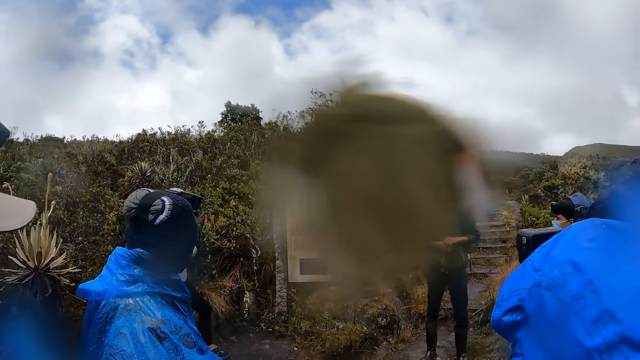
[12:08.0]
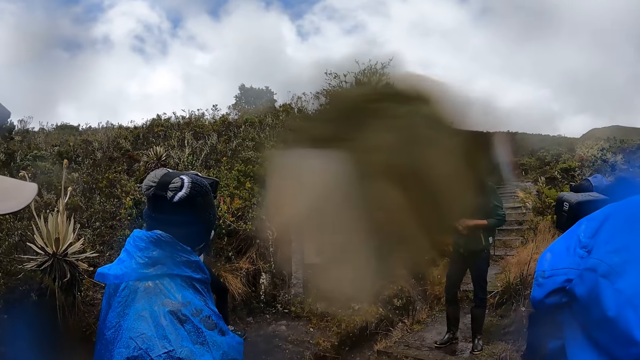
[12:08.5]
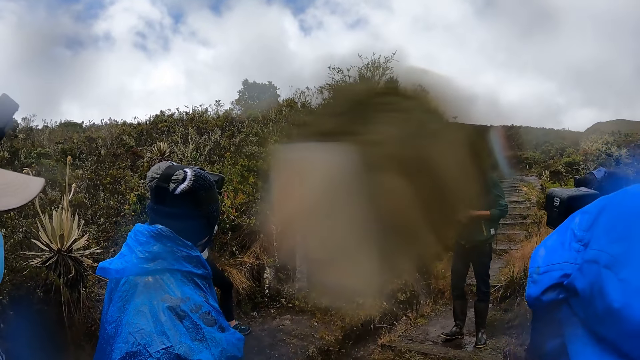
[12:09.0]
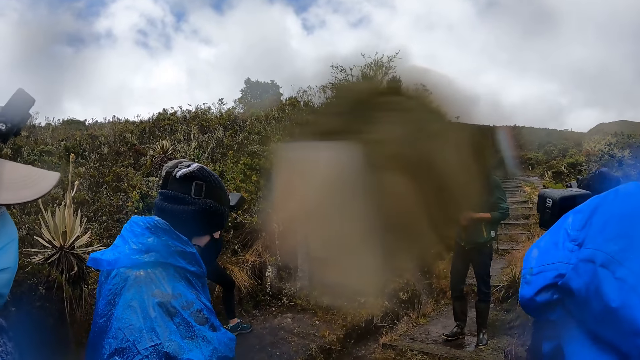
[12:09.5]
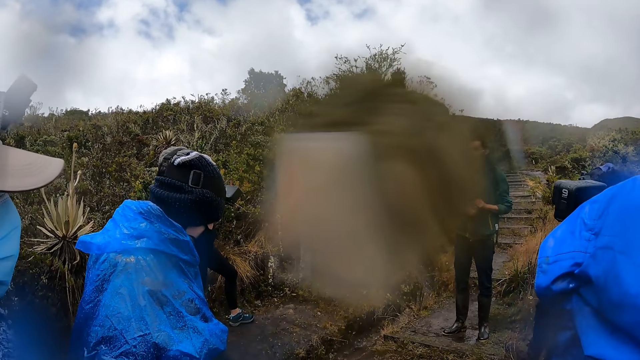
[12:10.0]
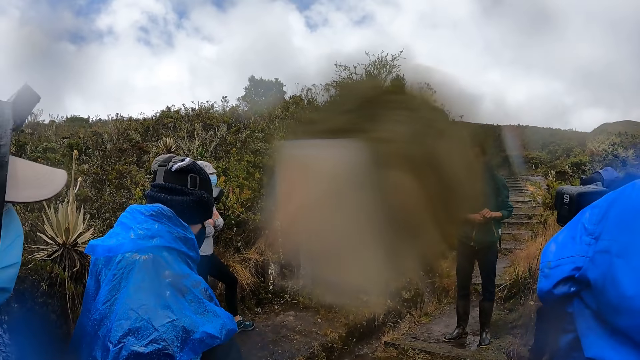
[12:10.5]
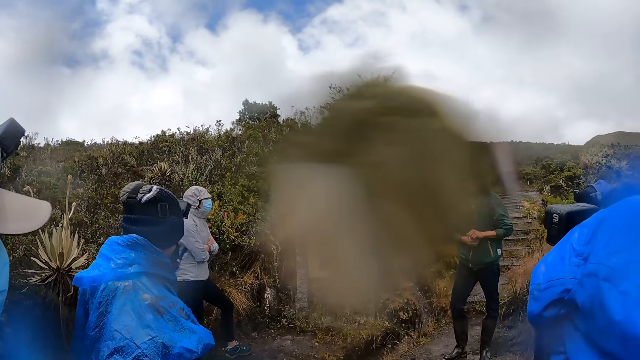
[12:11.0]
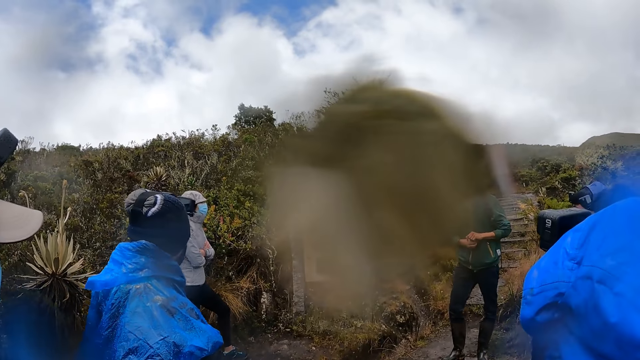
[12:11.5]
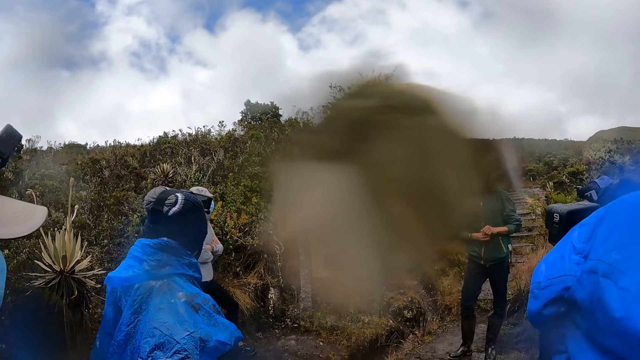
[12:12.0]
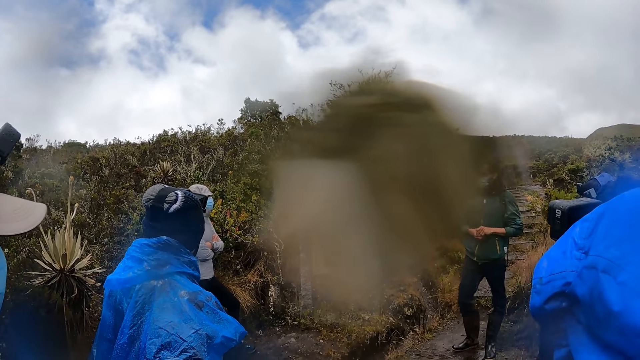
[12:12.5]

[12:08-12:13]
A man moves his legs.

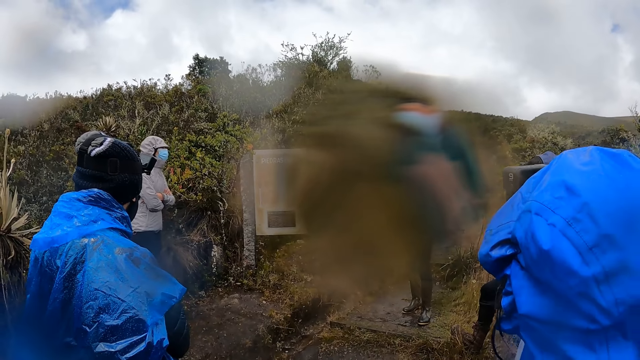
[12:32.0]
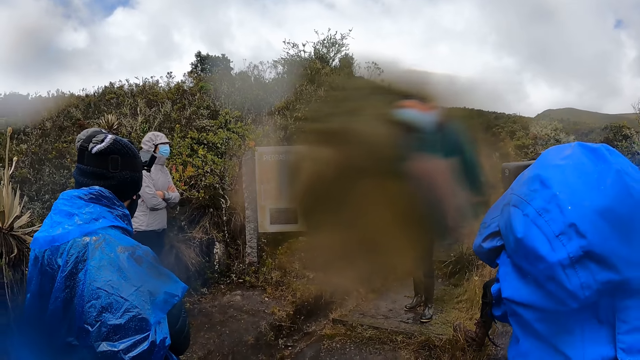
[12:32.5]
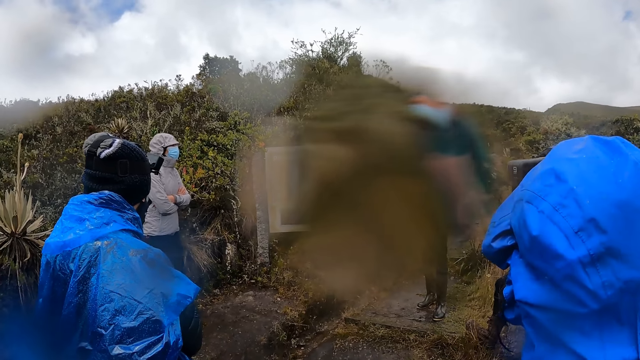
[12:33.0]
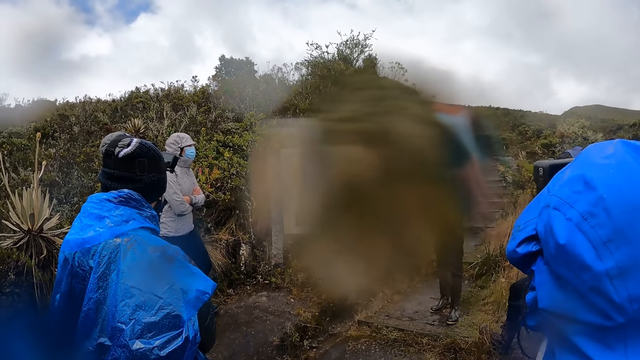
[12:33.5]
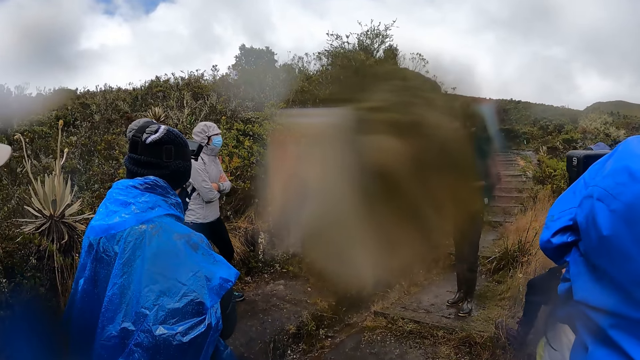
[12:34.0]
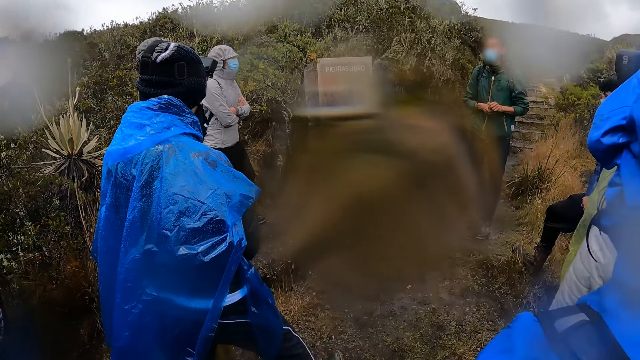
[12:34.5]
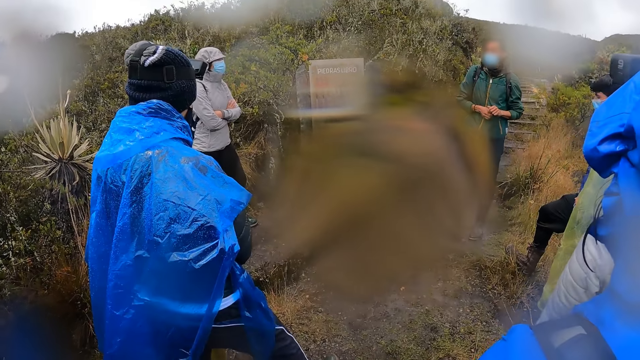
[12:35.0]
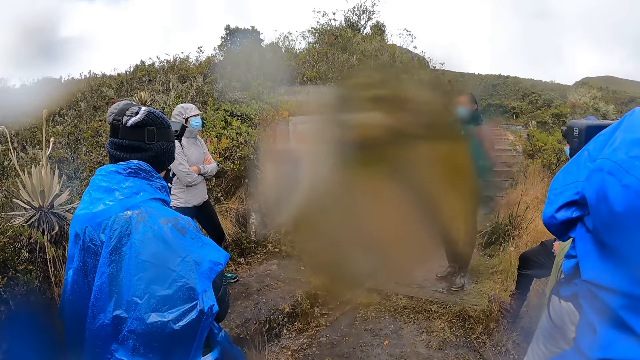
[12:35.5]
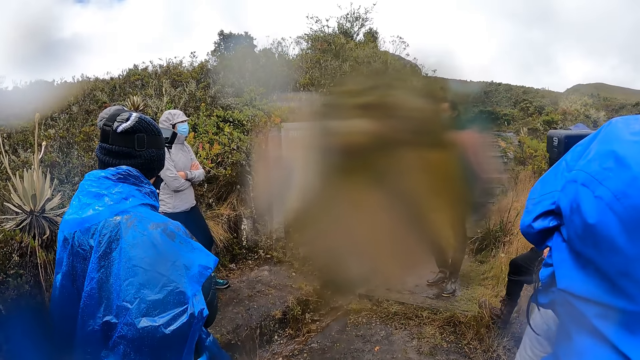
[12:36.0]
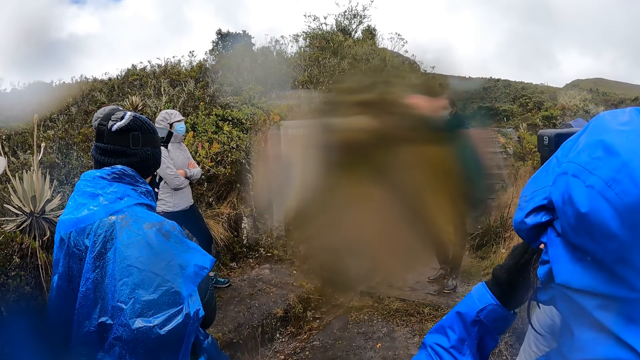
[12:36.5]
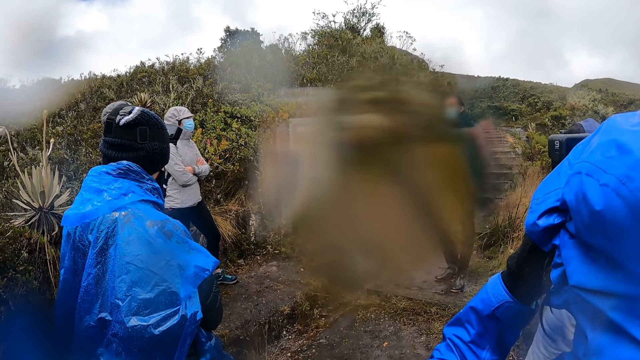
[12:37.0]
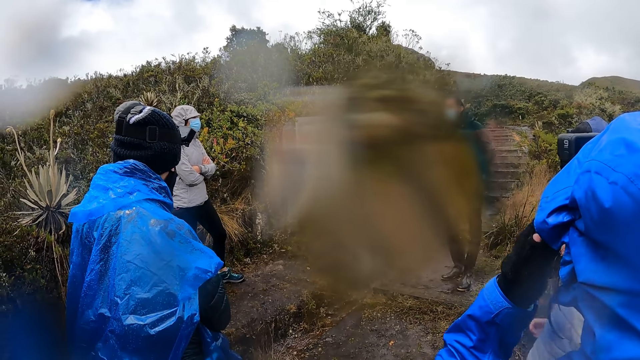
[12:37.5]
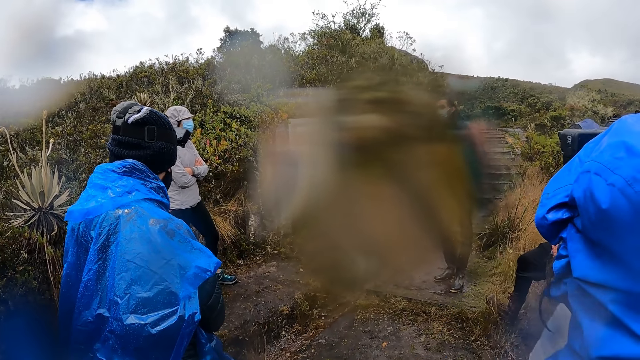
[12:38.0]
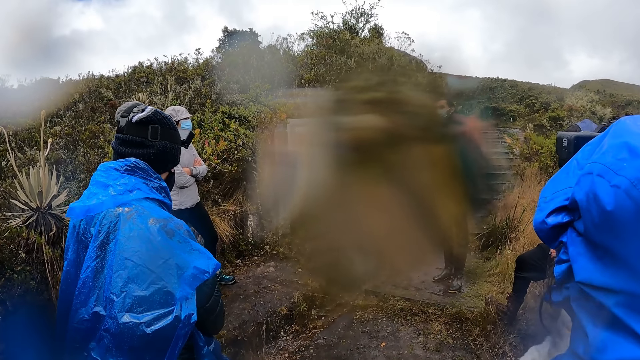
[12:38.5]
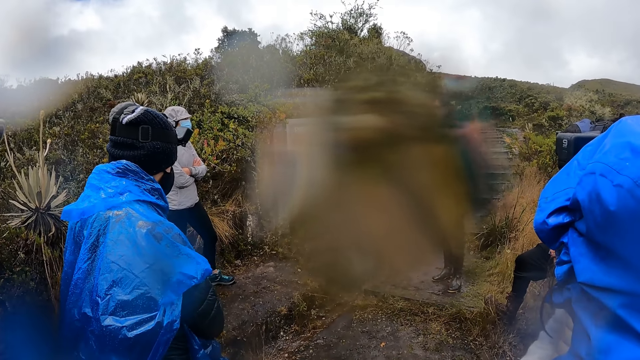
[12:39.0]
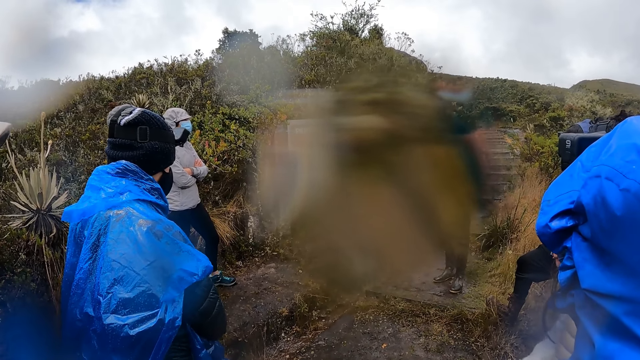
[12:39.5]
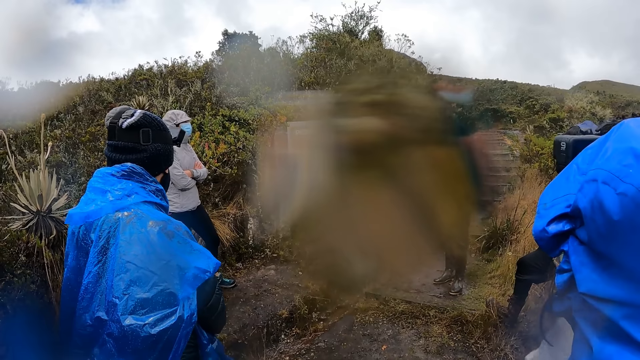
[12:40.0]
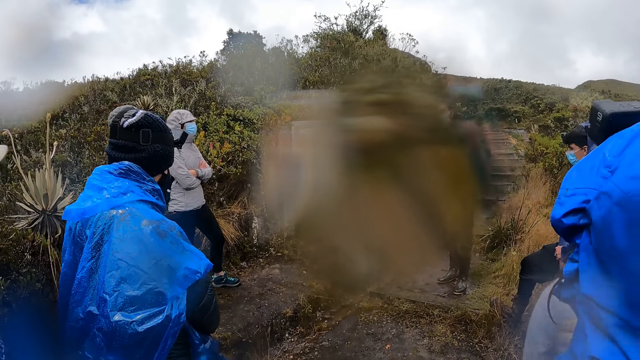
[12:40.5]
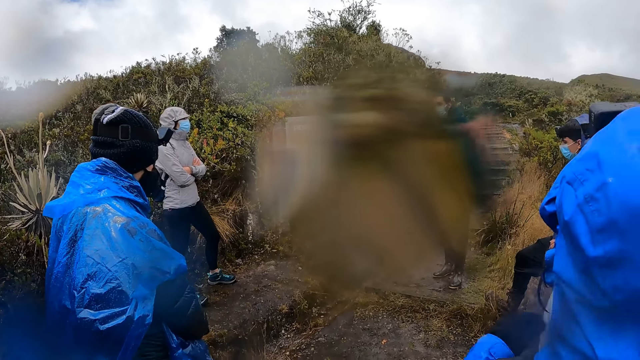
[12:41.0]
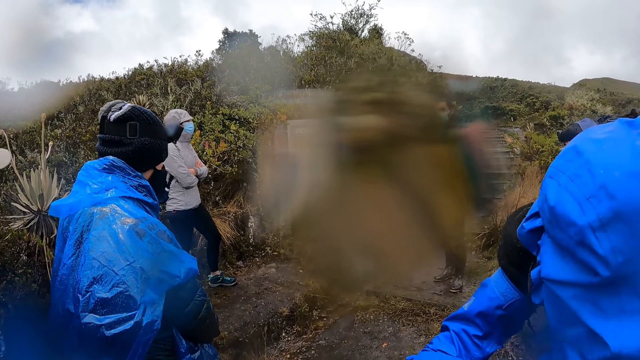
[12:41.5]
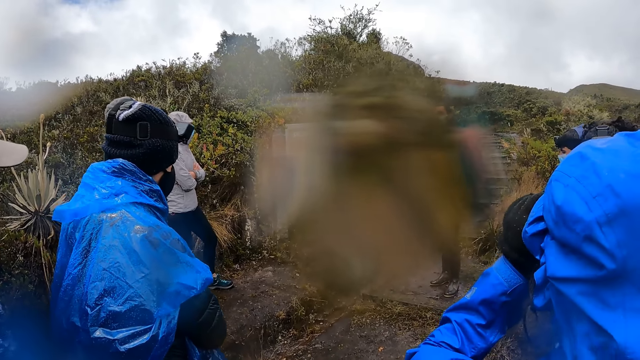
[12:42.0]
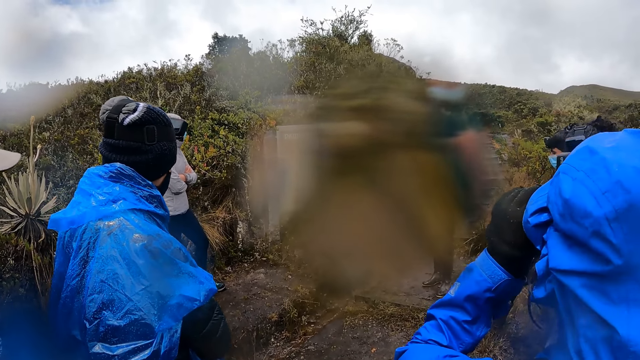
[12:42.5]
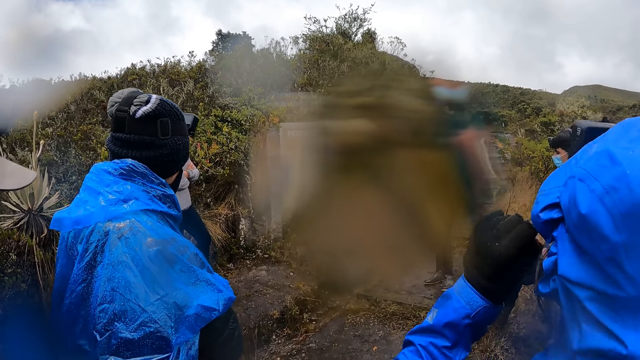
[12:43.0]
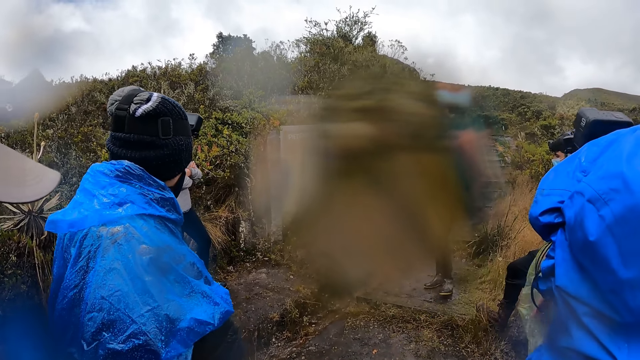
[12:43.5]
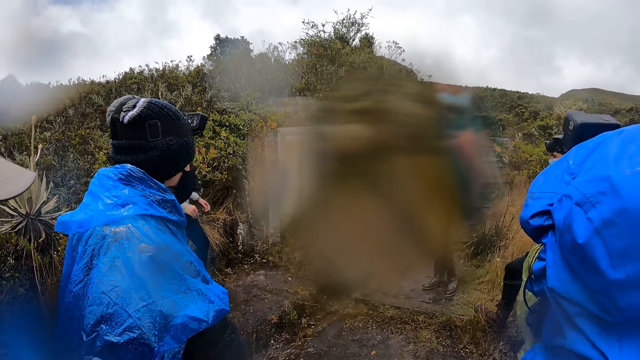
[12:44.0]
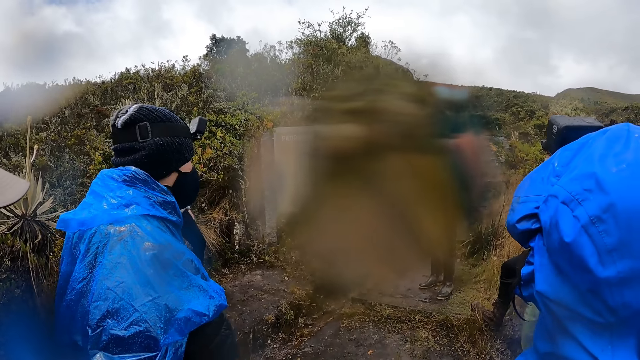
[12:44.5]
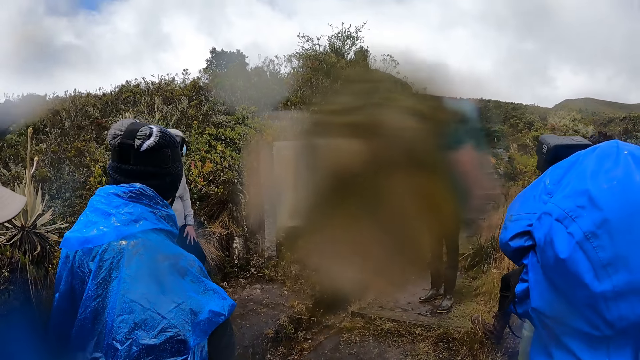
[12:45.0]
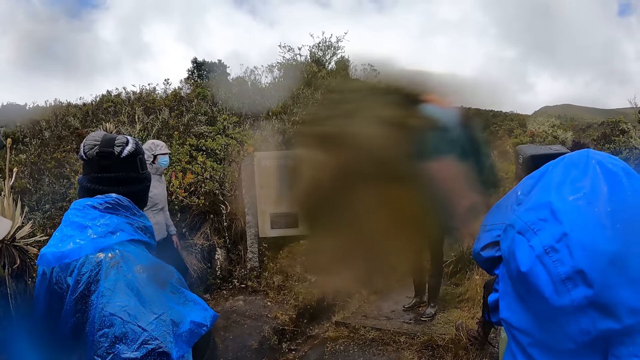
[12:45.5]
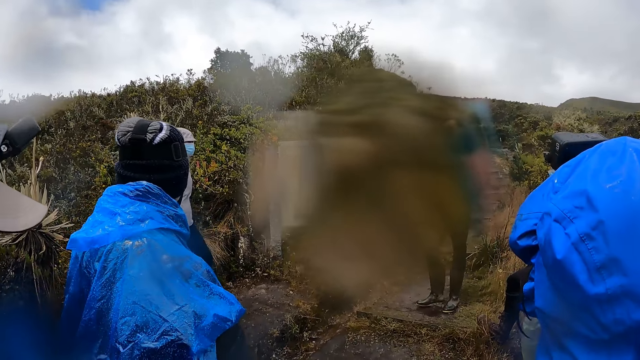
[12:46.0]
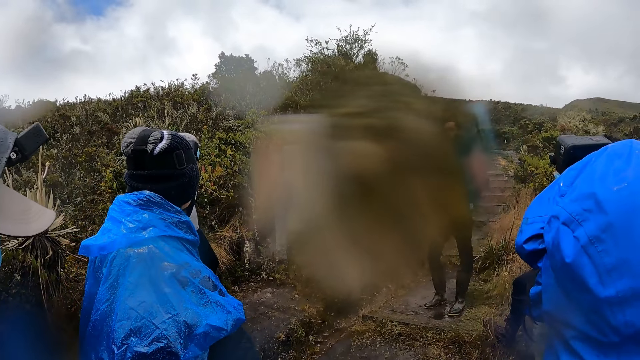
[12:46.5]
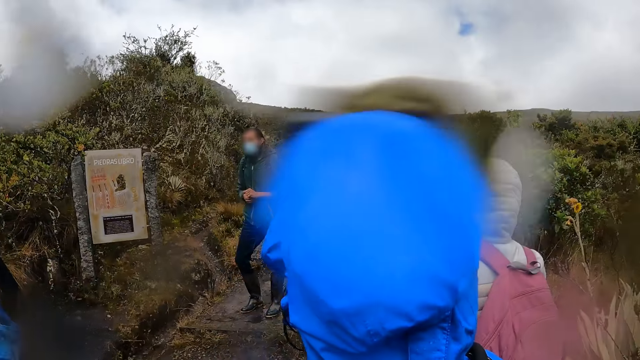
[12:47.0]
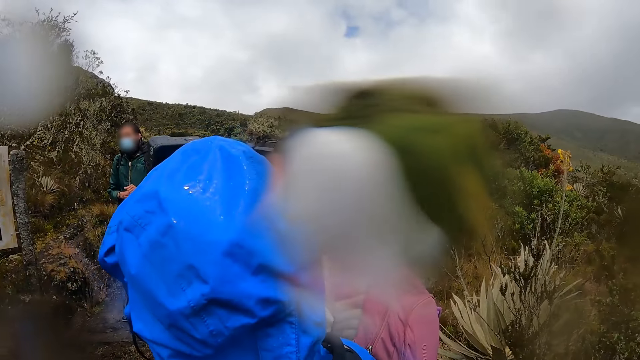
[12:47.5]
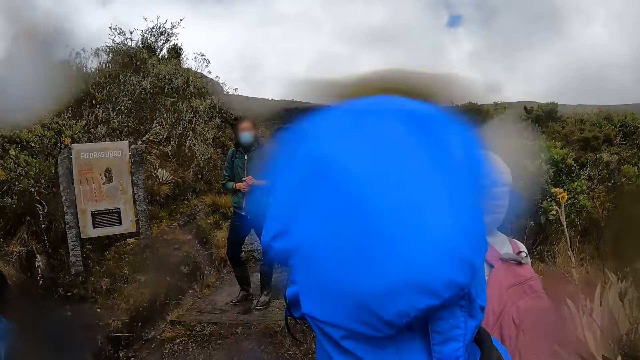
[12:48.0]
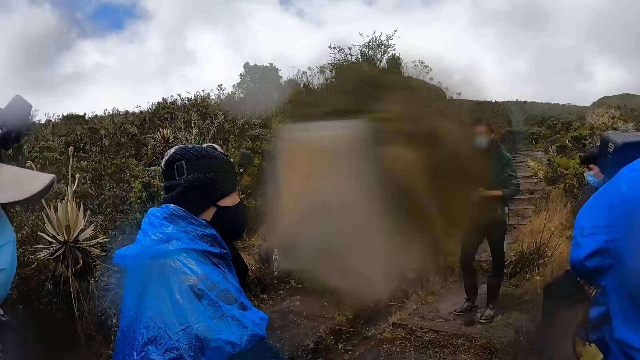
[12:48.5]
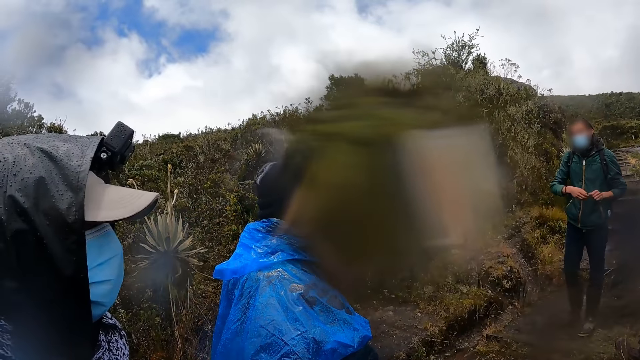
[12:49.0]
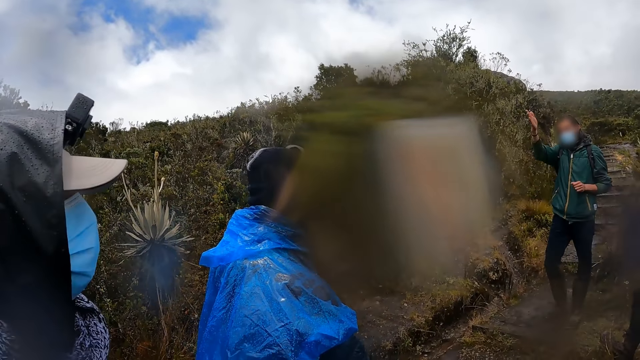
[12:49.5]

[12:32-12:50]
A woman moves. A man moves his legs. Another woman moves her hand. The man moves his legs. The camera wearer looks around.
